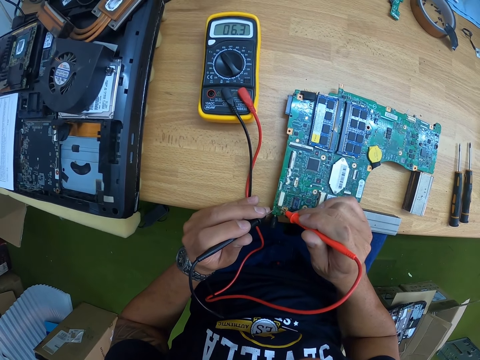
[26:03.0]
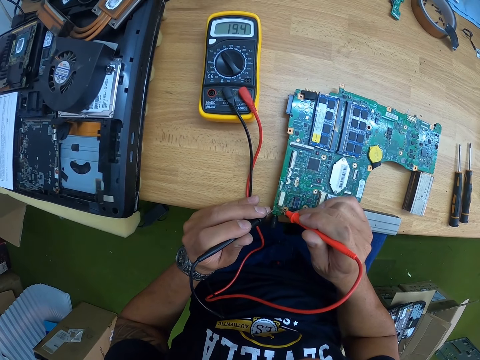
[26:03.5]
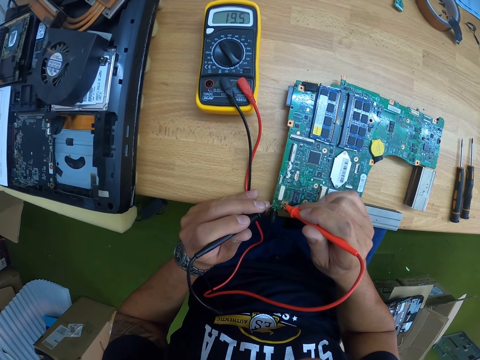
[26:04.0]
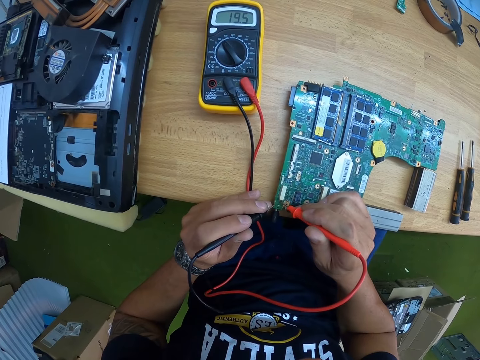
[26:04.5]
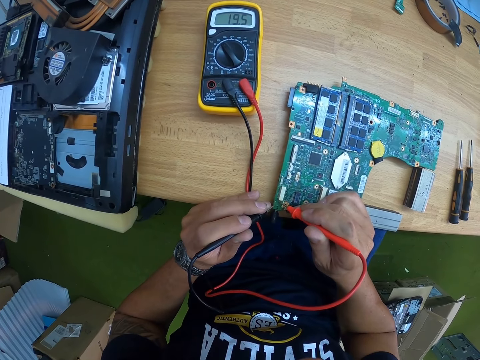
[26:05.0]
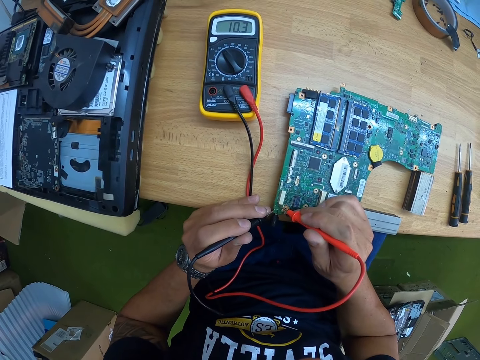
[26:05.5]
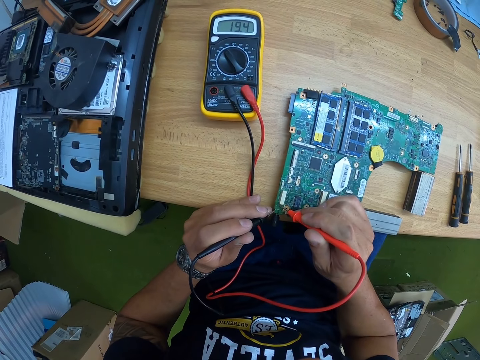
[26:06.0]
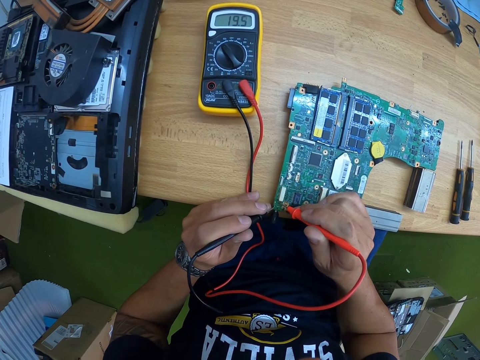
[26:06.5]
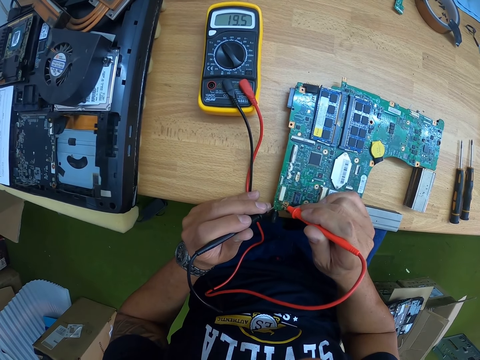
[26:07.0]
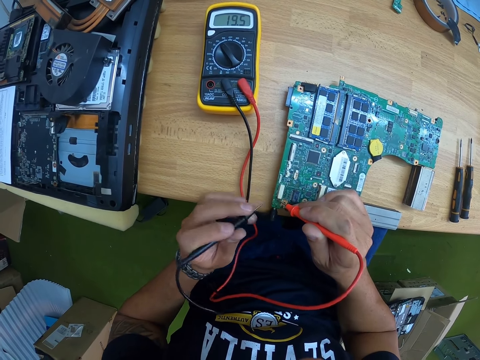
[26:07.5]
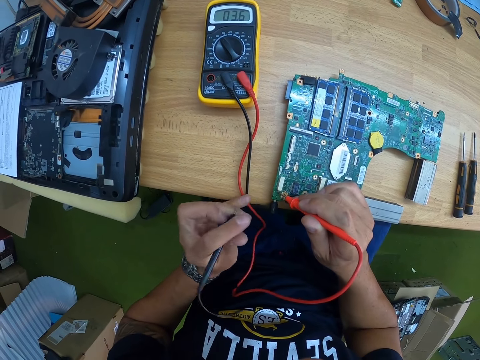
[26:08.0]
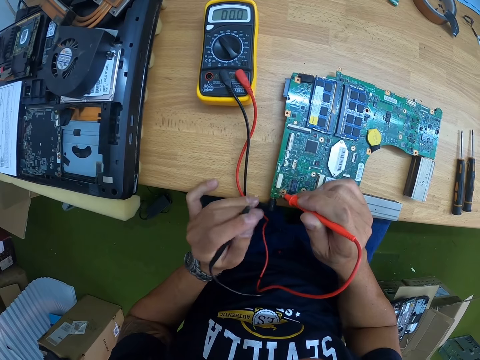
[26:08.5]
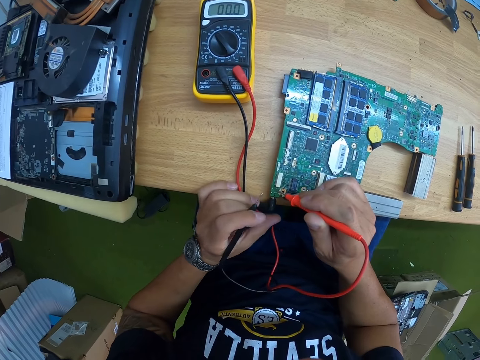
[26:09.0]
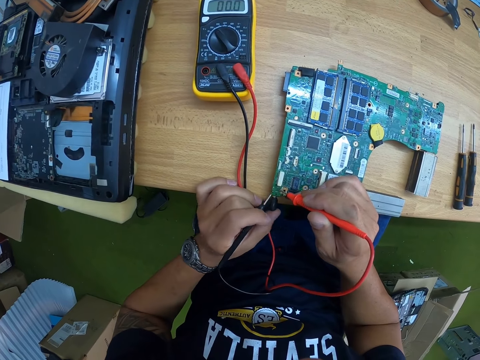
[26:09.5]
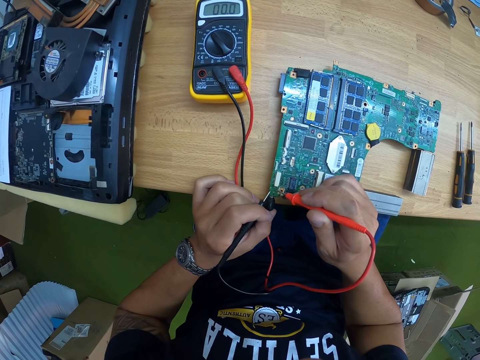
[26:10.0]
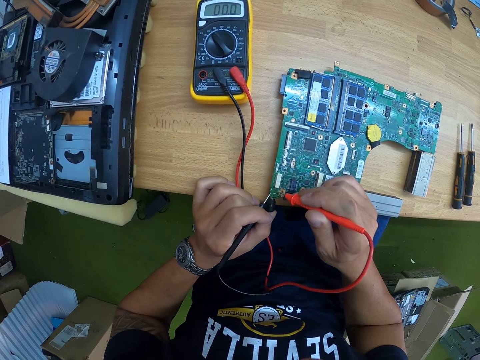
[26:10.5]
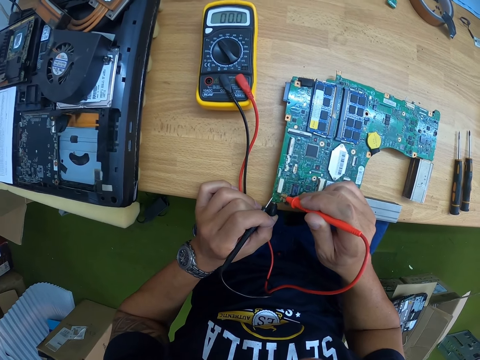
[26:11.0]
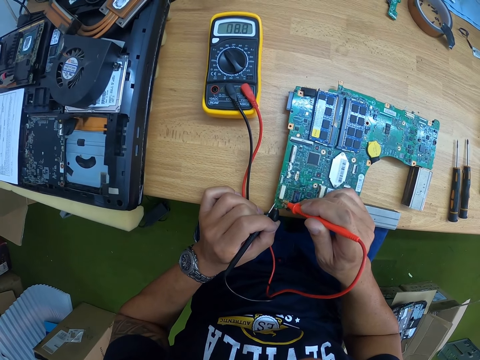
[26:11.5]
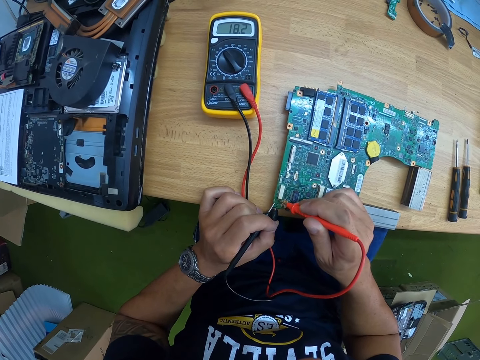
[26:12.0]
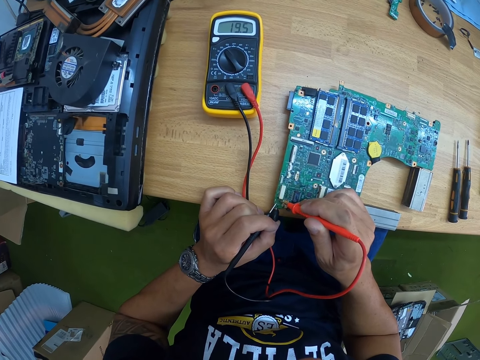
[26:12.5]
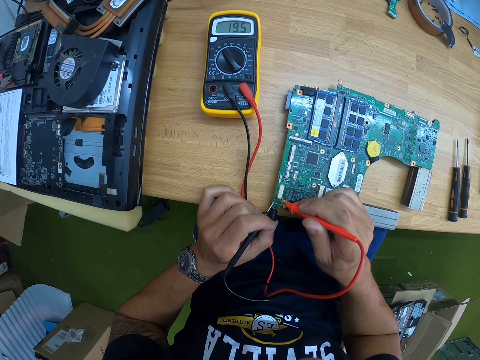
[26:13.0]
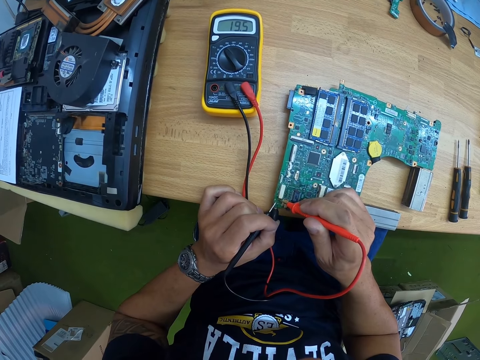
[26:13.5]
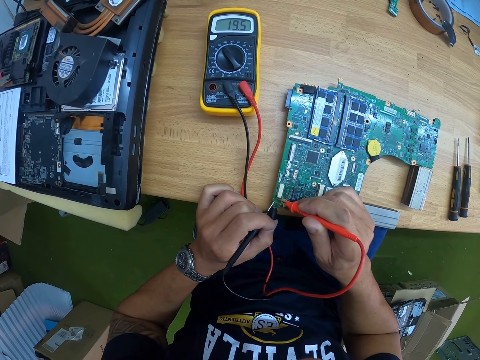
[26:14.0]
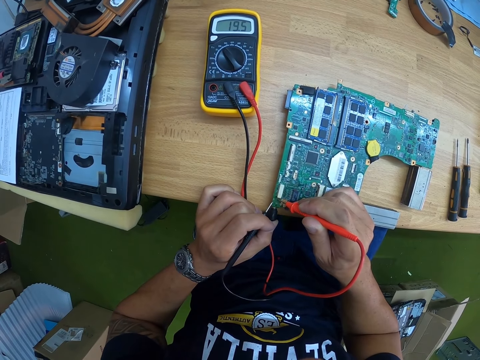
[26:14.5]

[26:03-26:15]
The camera wearer takes the left test probe off the voltmeter of the chip on the table. He shakes the charger connected to the chip with his left hand.
